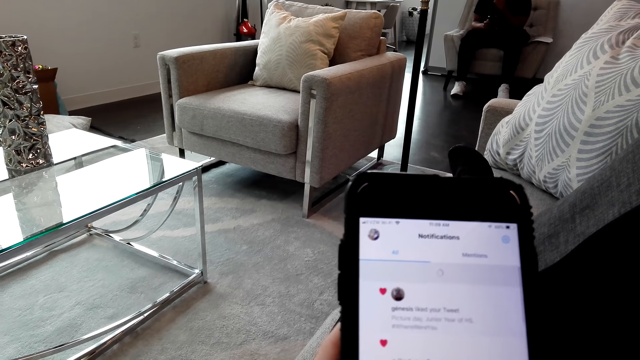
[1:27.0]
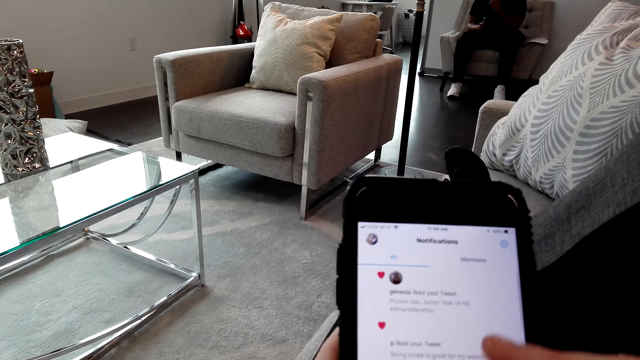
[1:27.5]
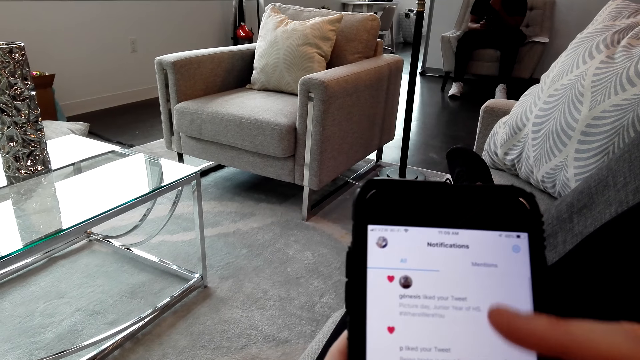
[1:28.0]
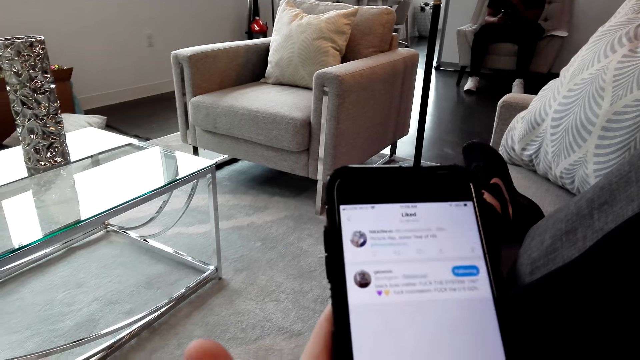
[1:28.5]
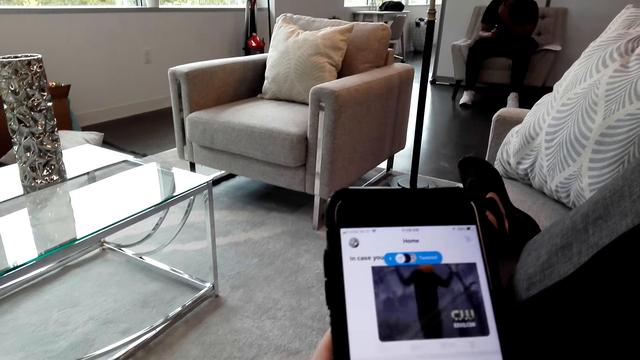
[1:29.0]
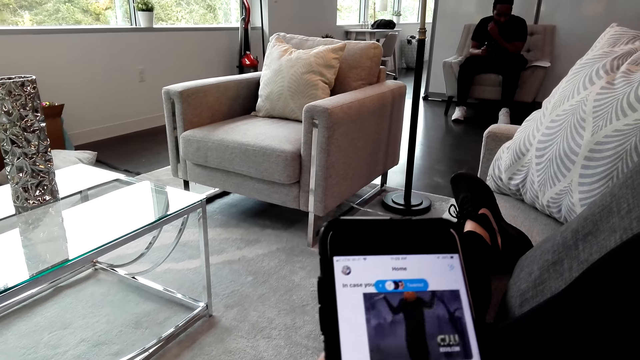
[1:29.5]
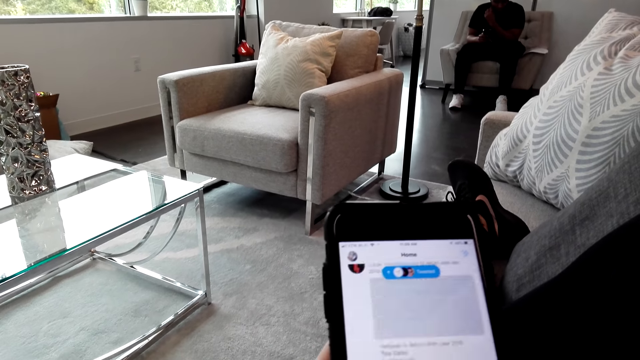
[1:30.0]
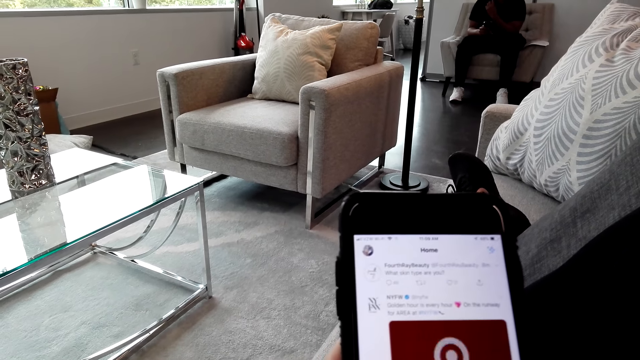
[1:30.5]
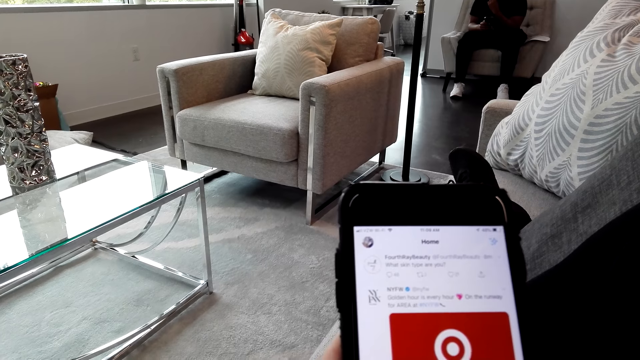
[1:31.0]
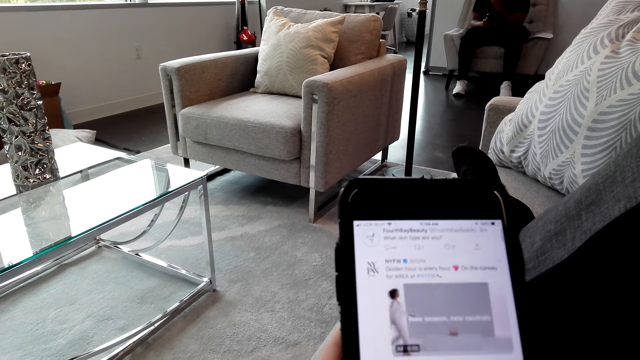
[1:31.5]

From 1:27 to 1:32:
The camera wearer scrolls the phone screen.

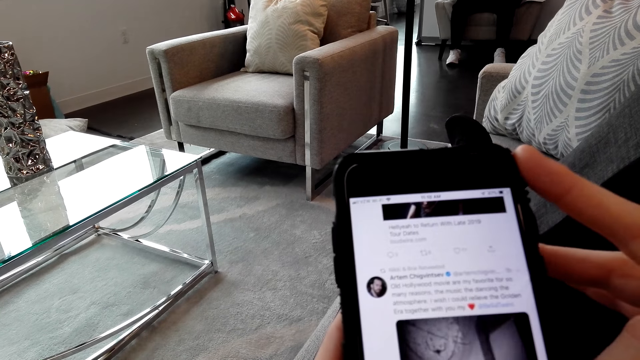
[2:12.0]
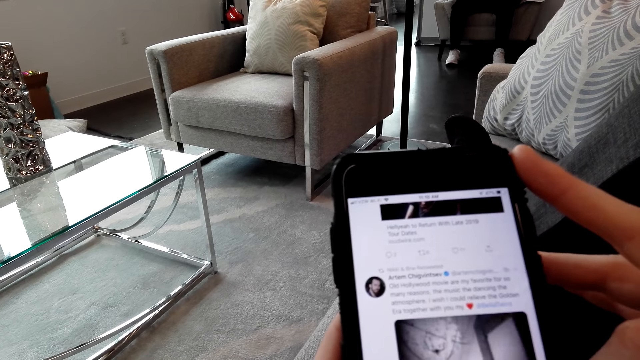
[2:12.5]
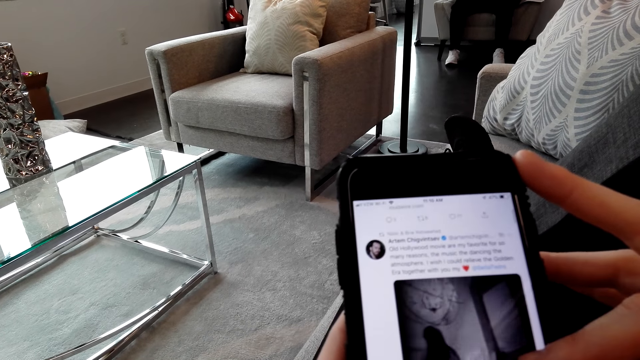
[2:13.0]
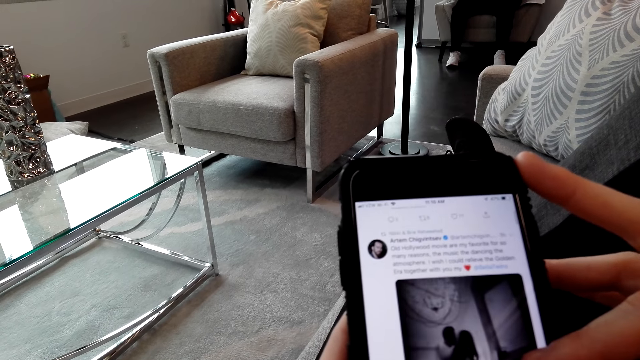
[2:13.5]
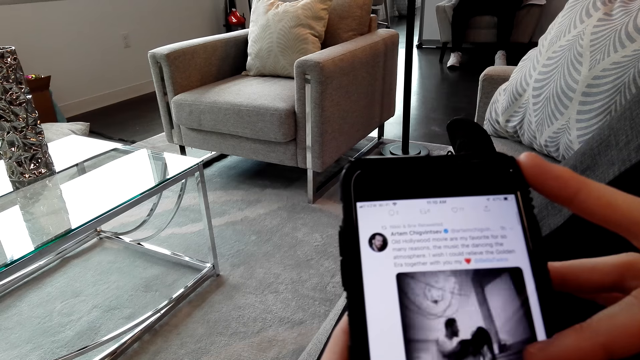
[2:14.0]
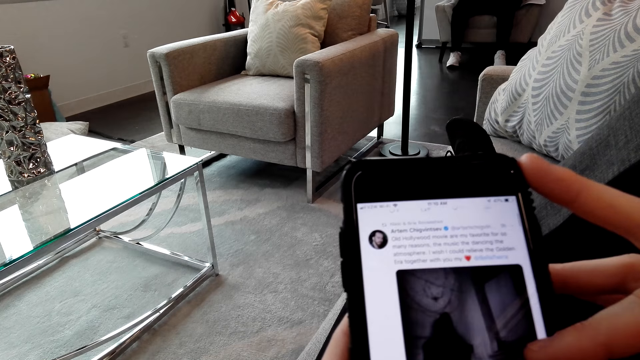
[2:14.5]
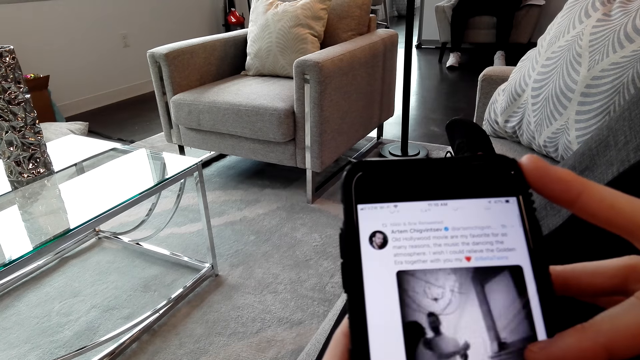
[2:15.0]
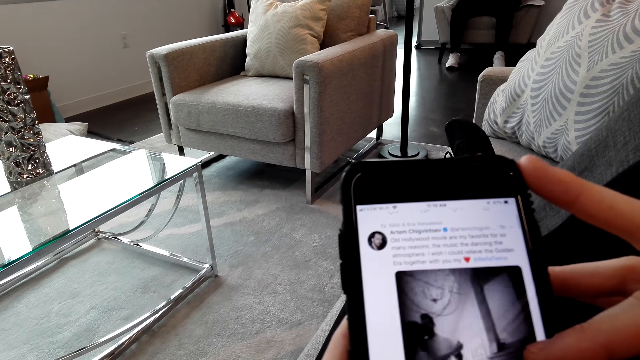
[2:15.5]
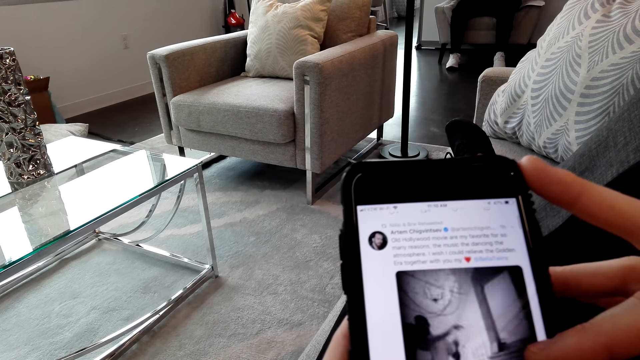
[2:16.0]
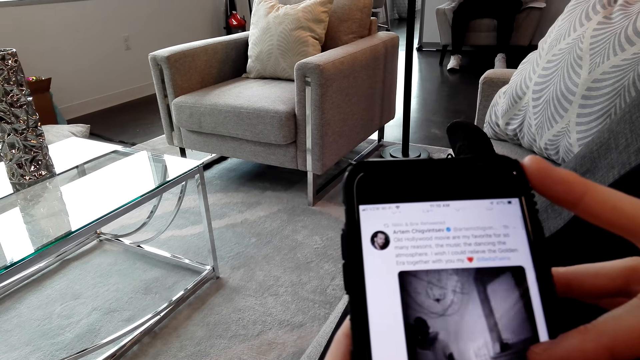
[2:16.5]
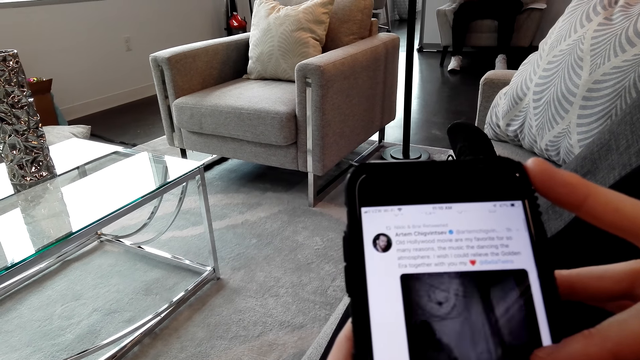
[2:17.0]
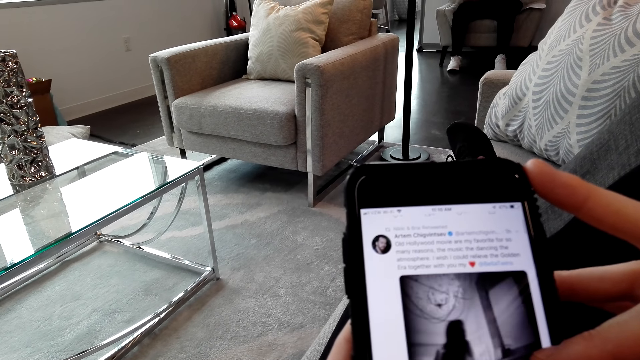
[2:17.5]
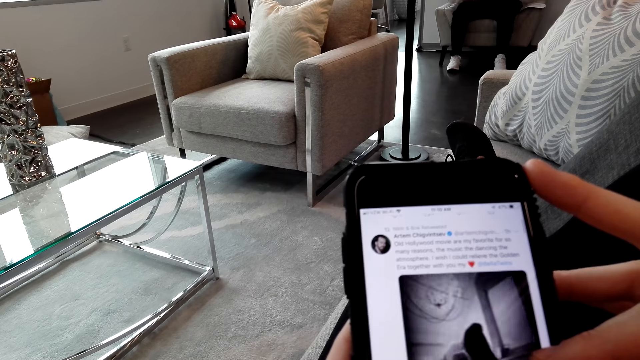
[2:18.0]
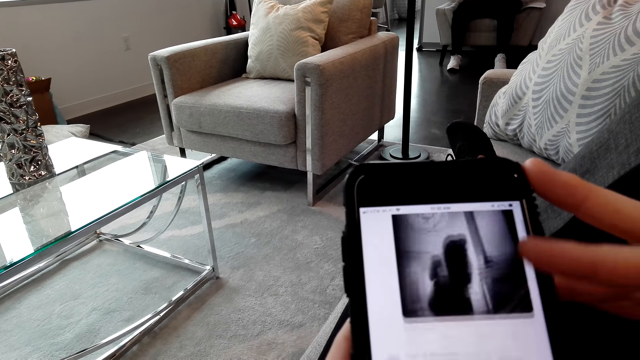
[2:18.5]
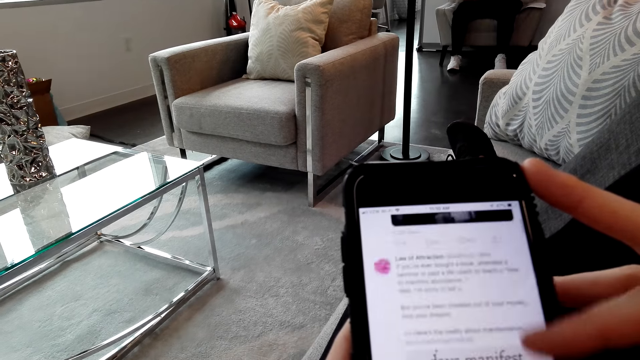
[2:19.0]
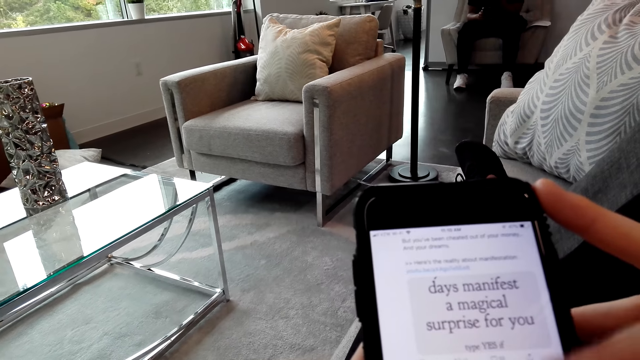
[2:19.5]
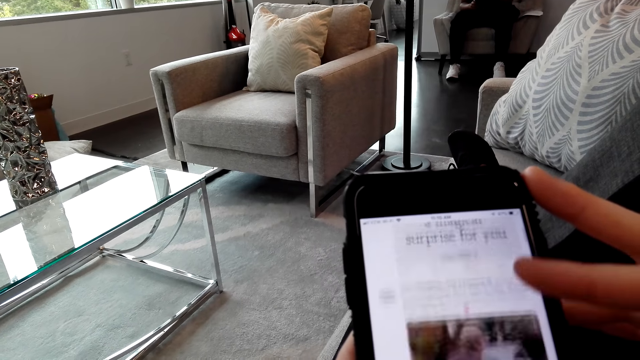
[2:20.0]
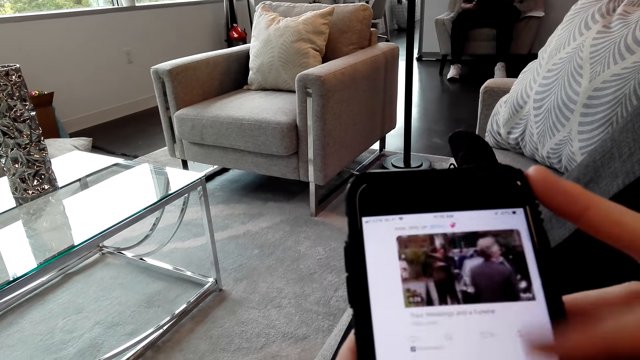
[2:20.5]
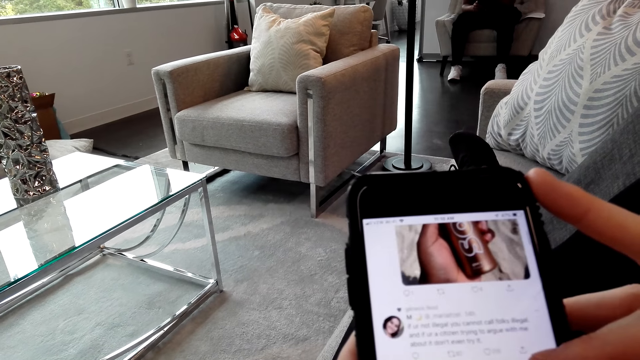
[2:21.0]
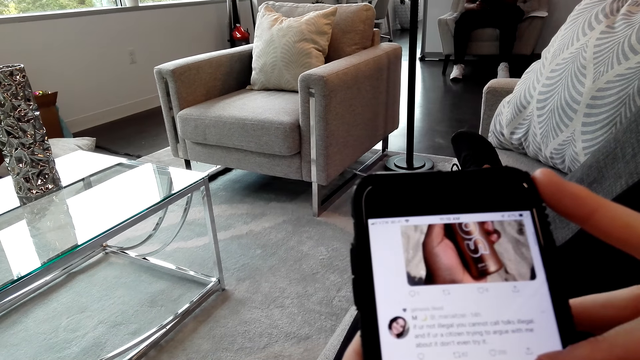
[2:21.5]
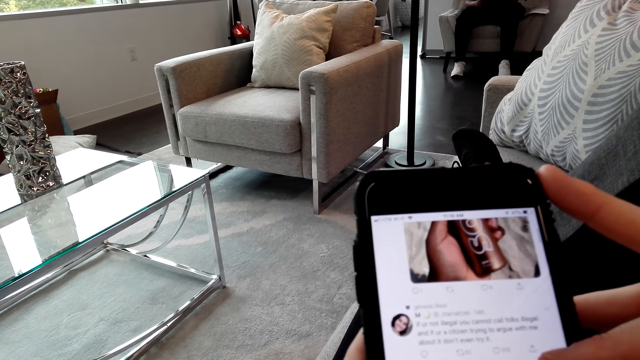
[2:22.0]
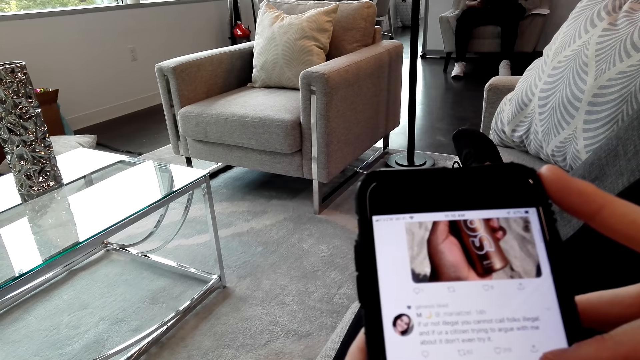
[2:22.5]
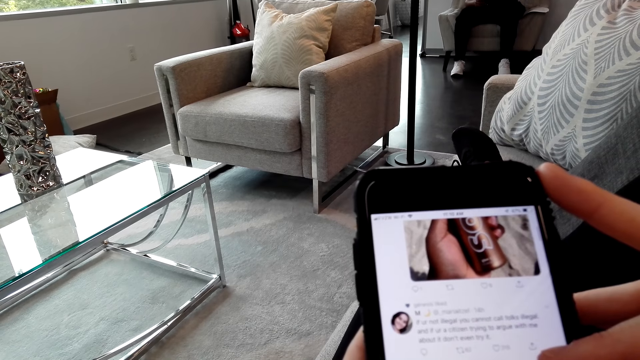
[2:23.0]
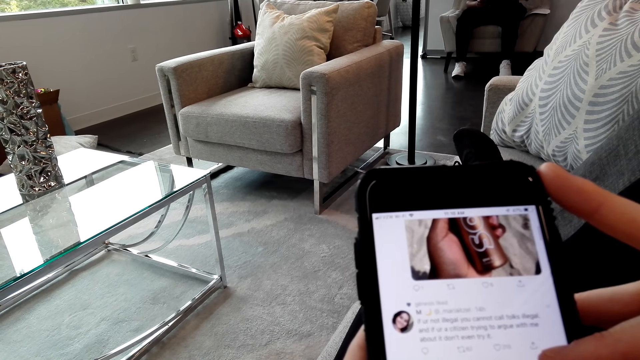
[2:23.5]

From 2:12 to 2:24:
The camera wearer looks at the video on the phone. They scroll the phone screen.

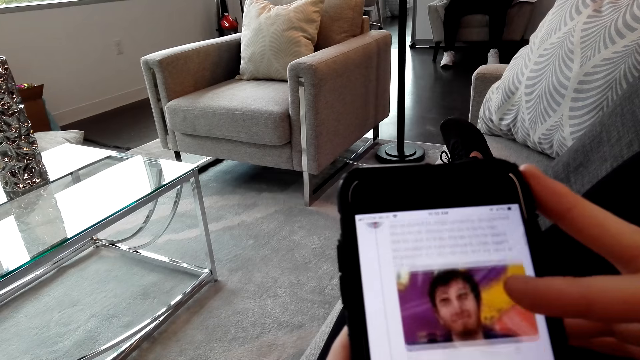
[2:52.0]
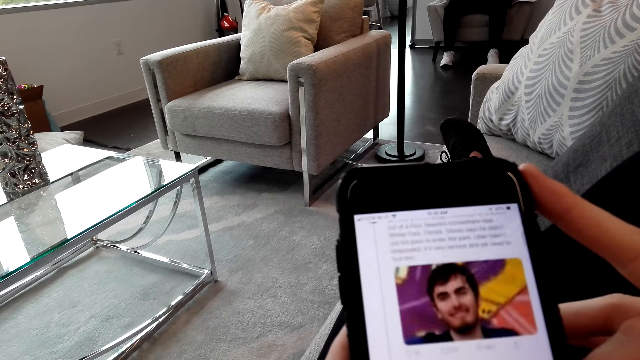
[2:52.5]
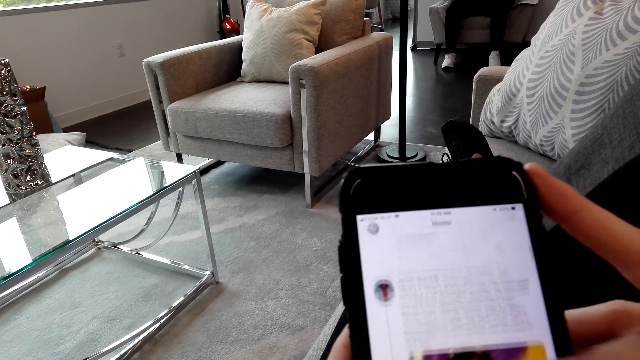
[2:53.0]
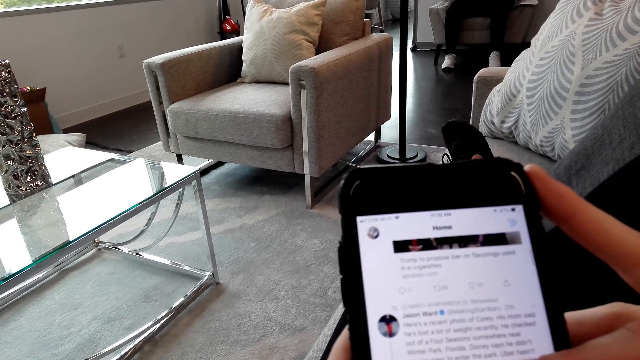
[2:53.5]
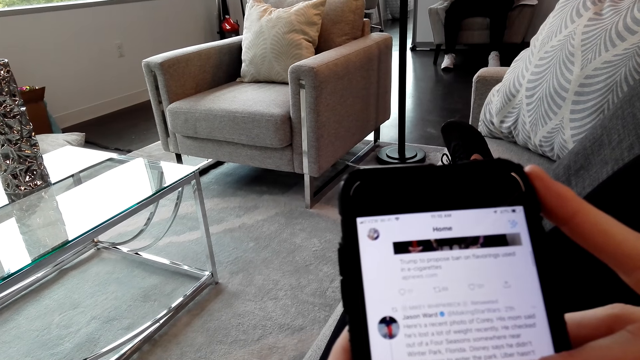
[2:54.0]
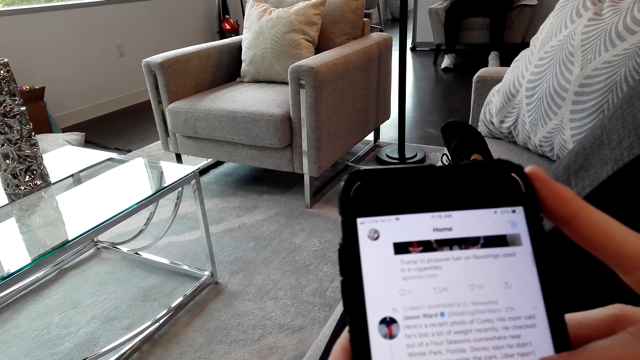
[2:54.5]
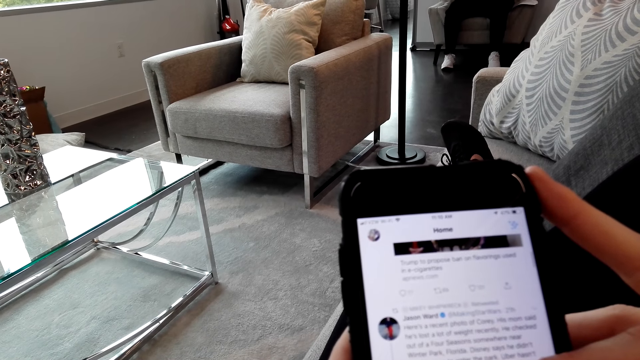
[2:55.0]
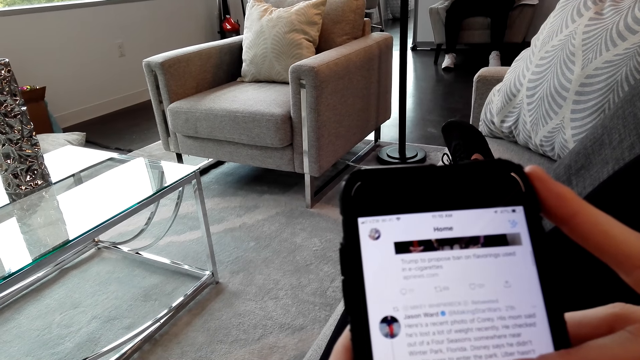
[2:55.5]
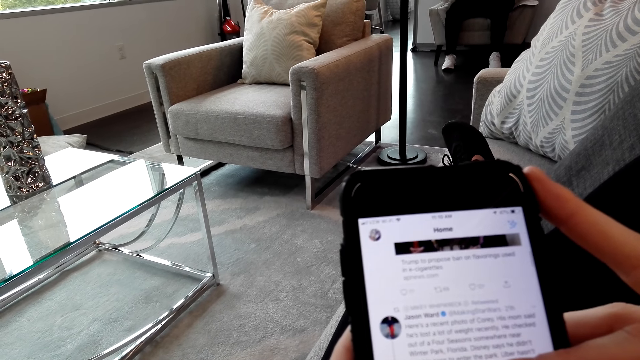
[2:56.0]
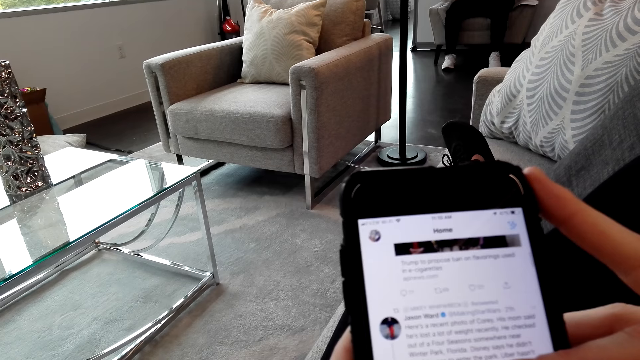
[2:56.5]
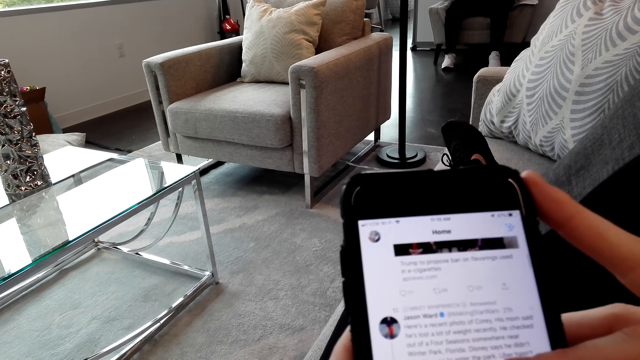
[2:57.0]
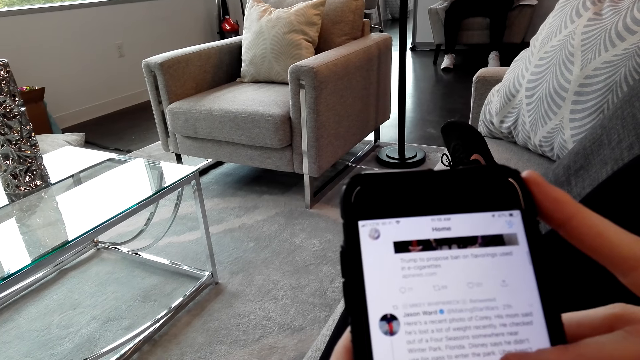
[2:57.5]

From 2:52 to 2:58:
The camera wearer reads the tweet on the phone.
